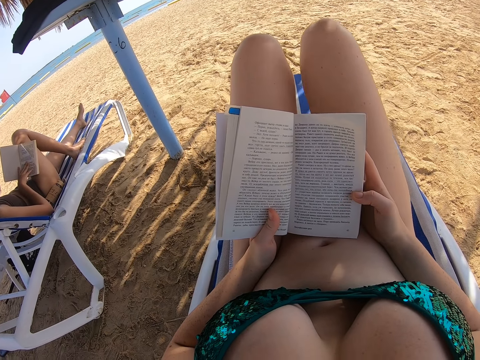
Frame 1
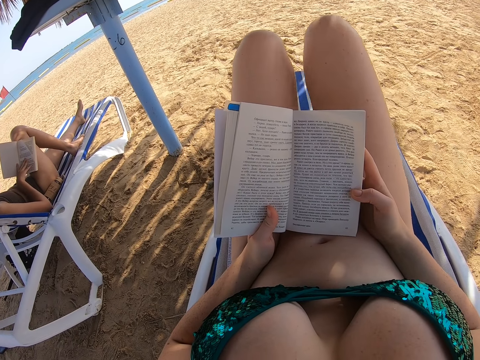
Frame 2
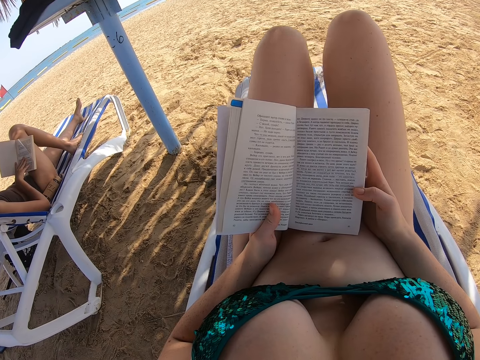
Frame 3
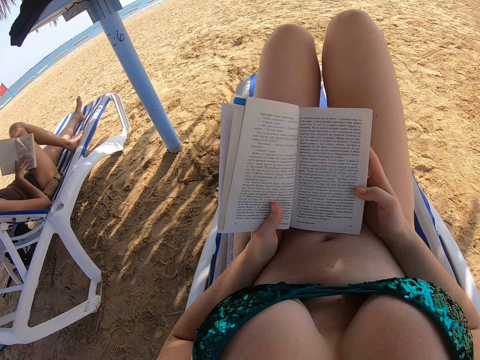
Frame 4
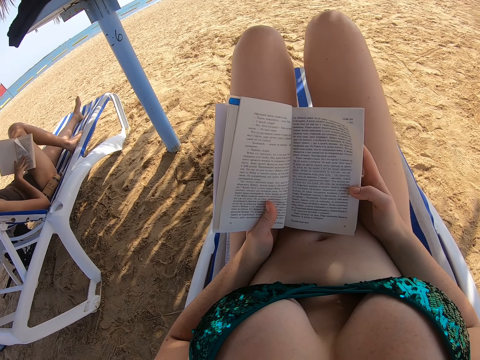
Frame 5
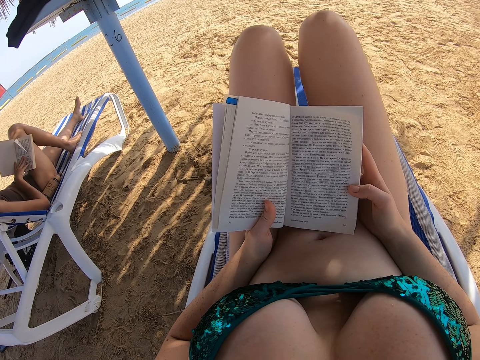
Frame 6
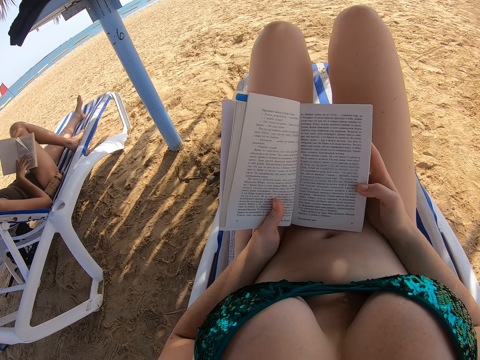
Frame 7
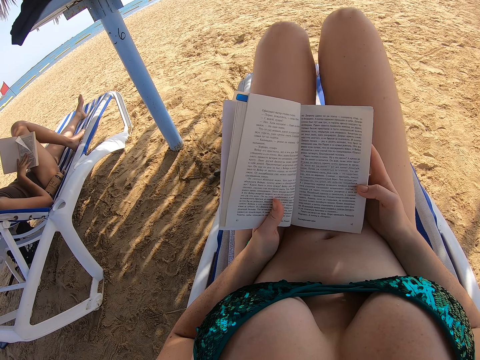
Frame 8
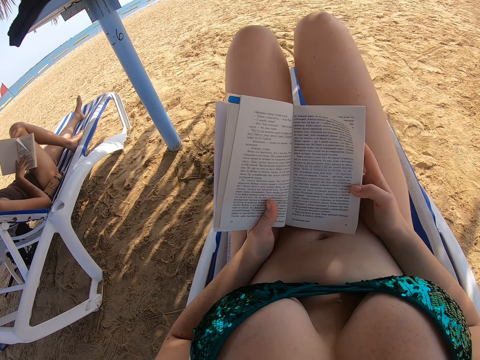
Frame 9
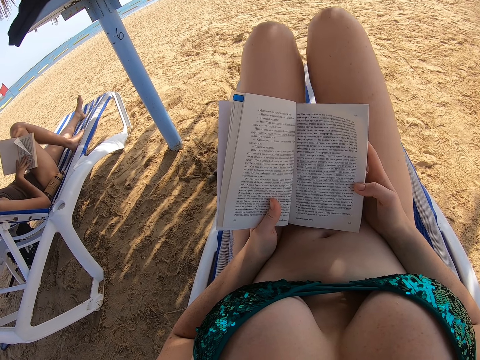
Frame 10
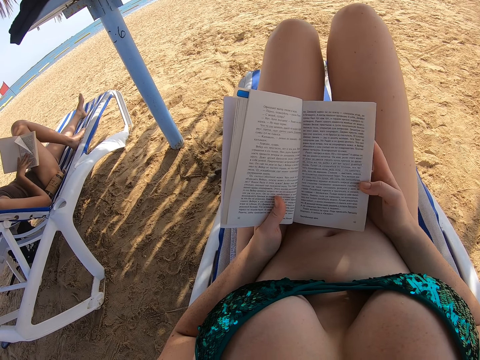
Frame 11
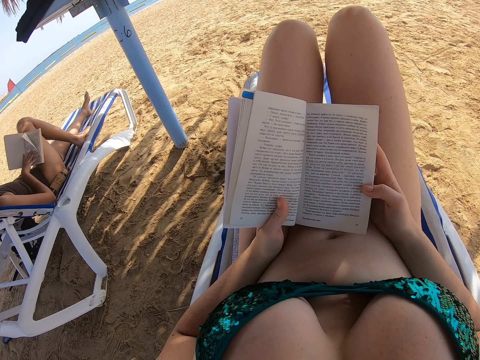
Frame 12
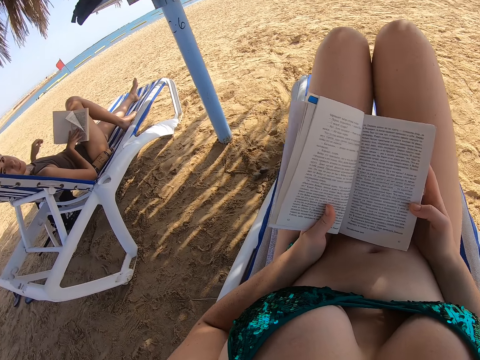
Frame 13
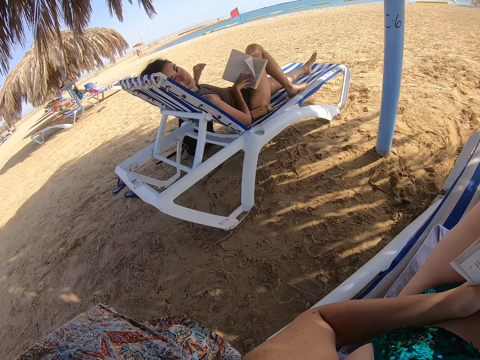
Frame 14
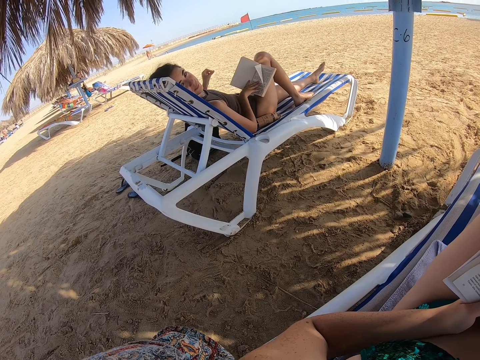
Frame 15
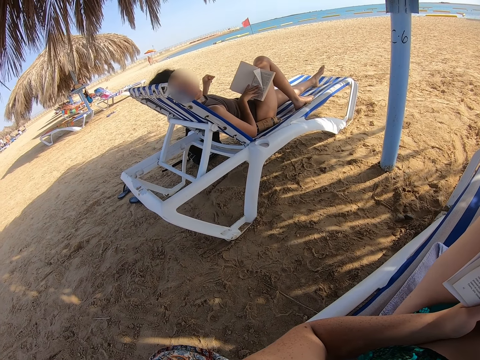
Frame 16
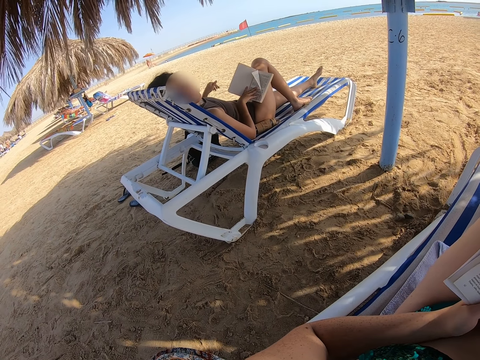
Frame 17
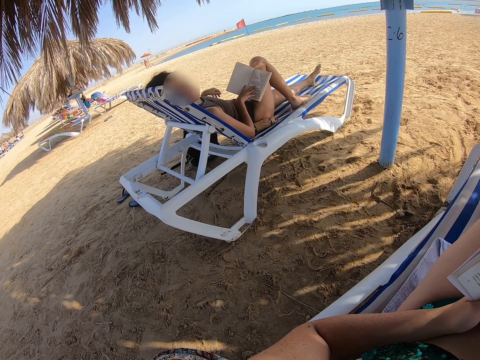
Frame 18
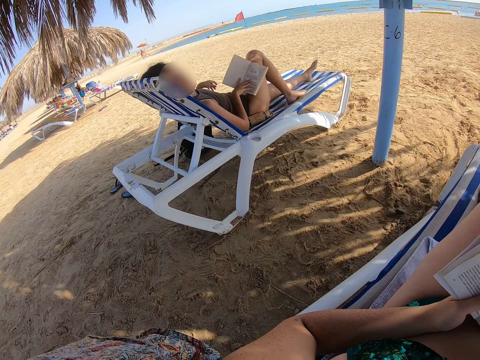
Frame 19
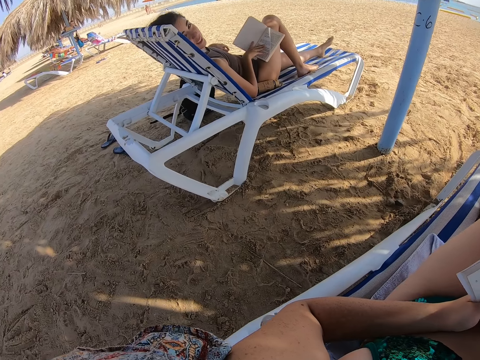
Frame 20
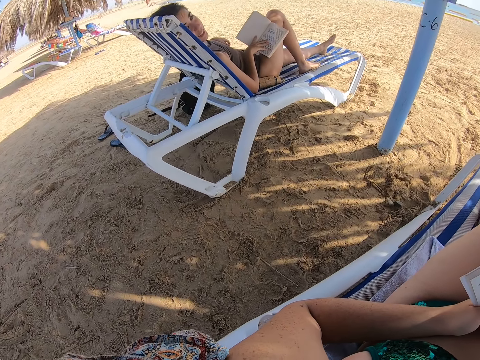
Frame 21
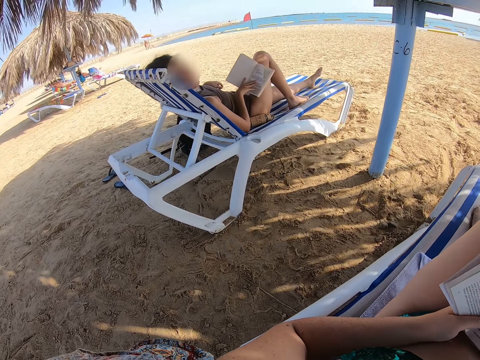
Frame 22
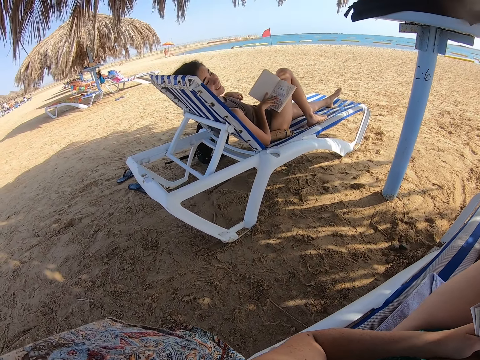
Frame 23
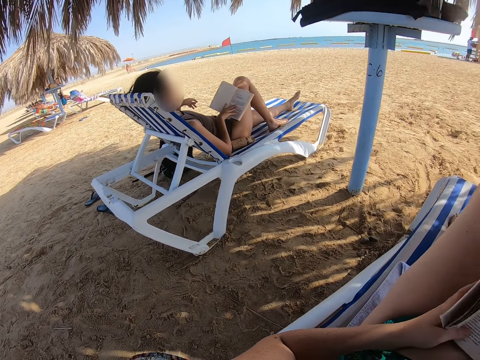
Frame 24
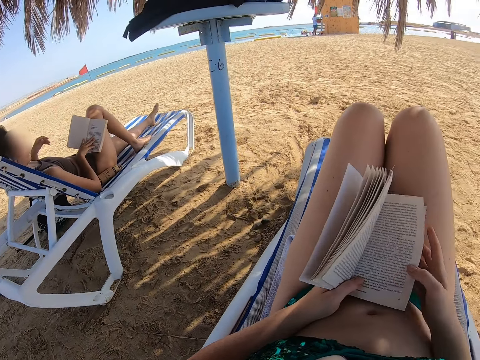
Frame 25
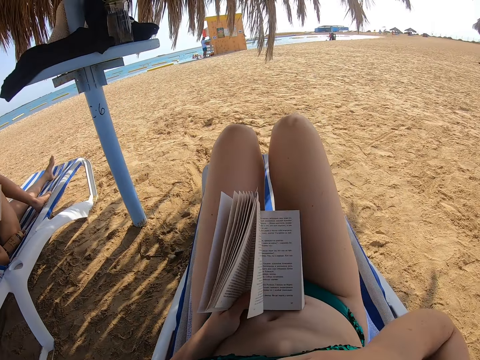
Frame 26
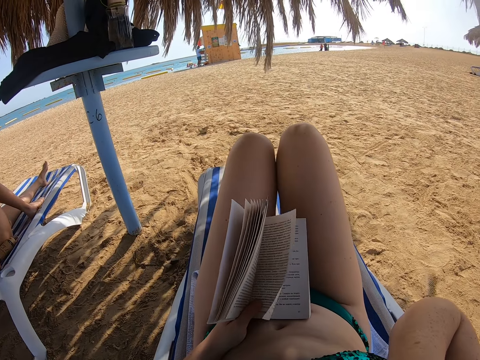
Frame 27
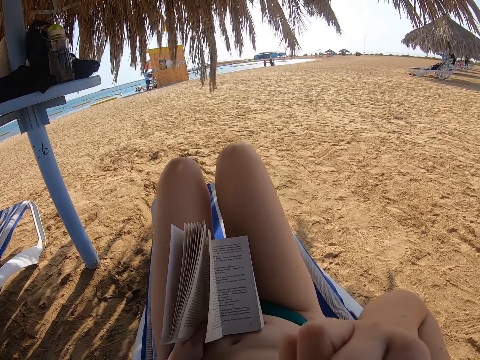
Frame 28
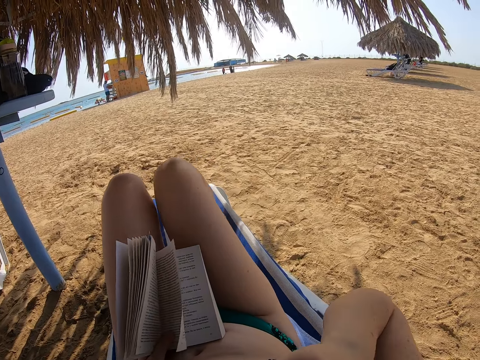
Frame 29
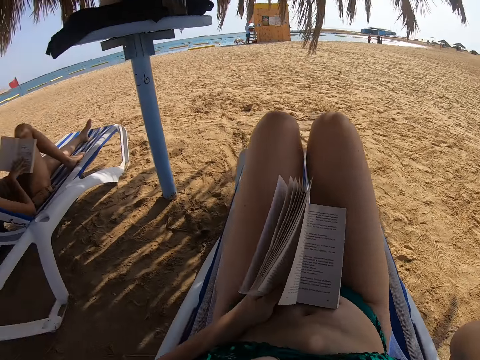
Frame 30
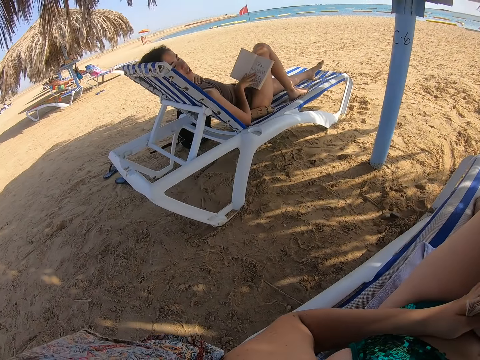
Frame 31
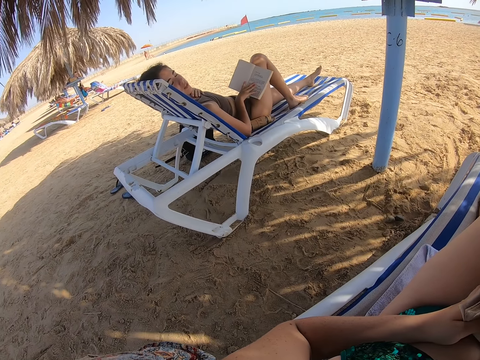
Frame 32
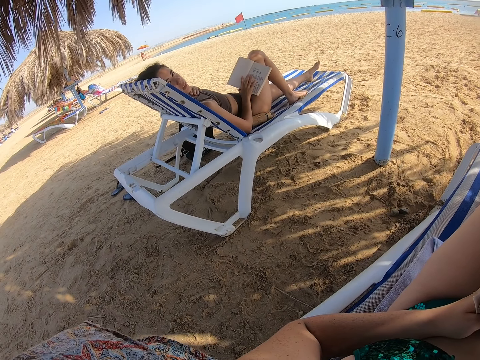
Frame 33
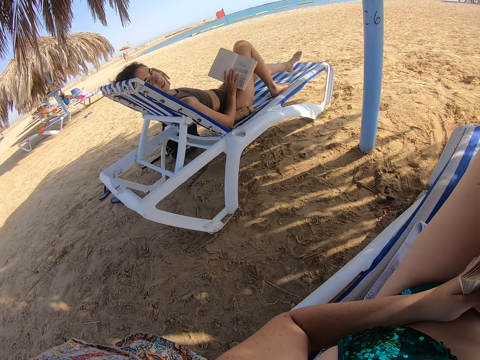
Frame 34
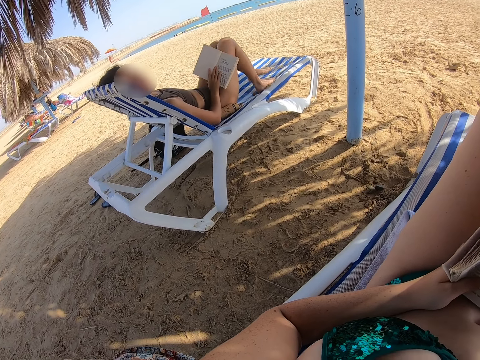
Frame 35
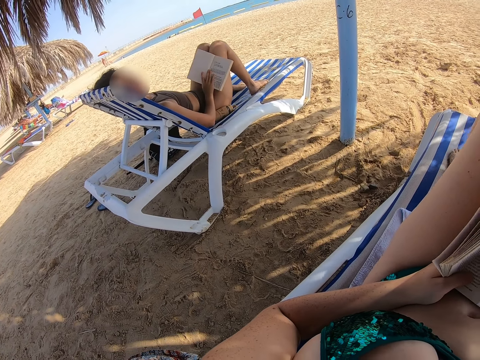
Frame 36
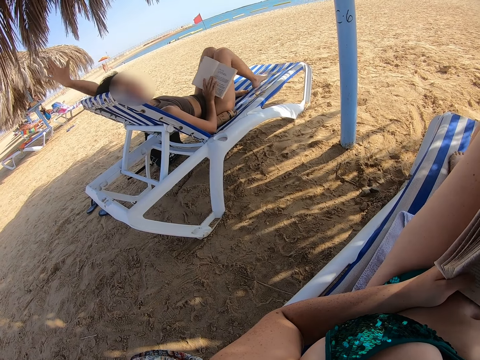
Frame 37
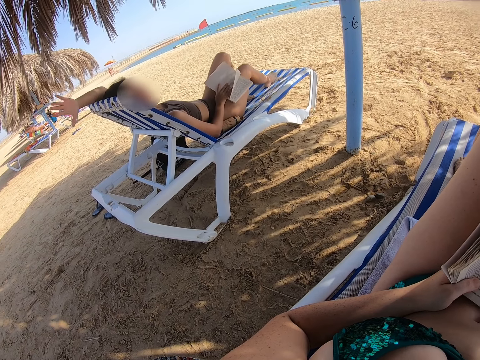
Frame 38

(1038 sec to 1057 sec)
The camera wearer interacts with a lady. They look at the lady. They scratch the face. They raise the right hand towards something. They interact with the lady. They look at the lady.

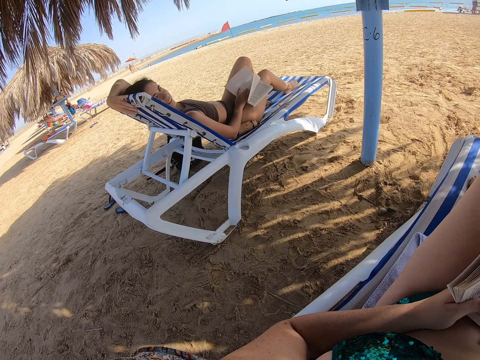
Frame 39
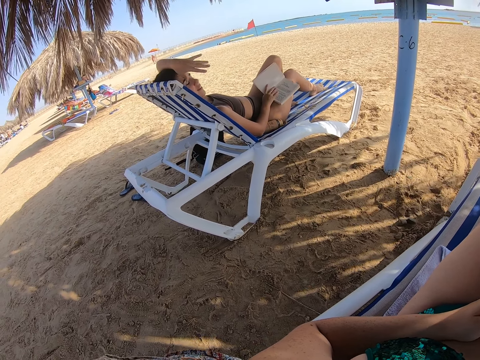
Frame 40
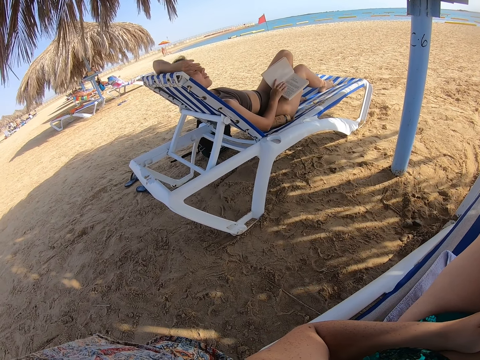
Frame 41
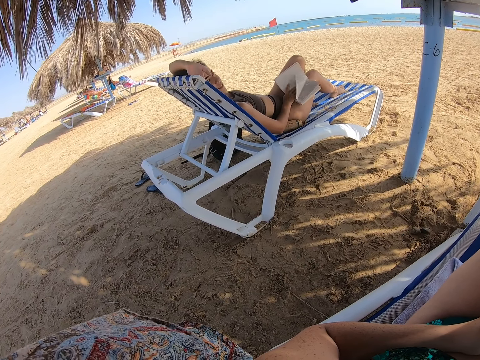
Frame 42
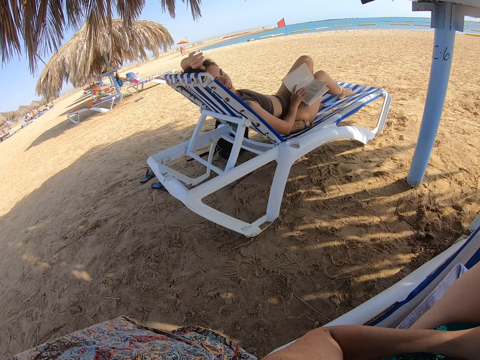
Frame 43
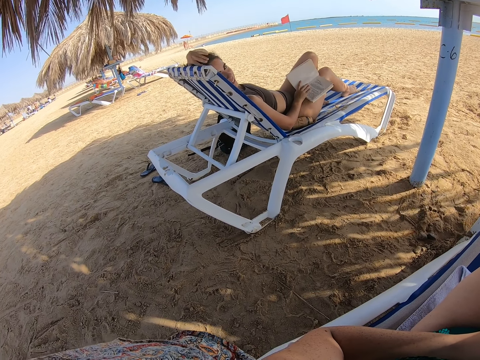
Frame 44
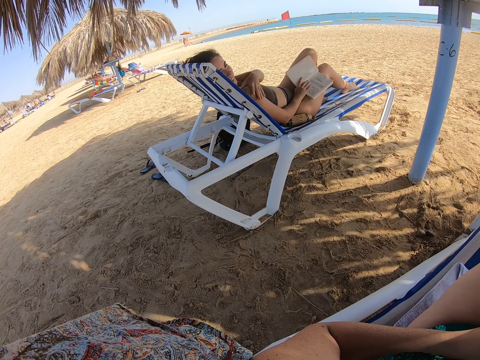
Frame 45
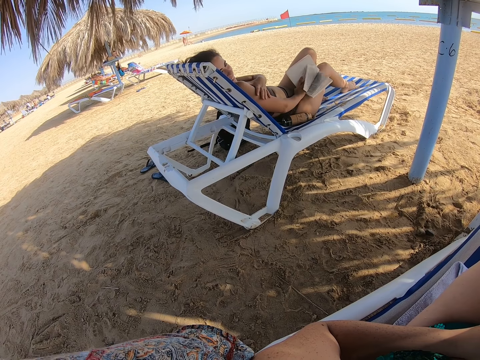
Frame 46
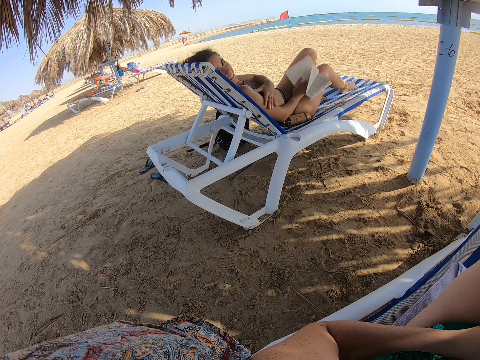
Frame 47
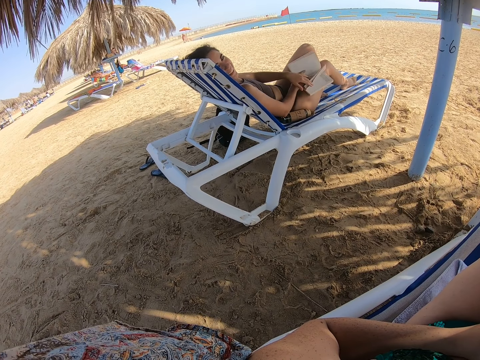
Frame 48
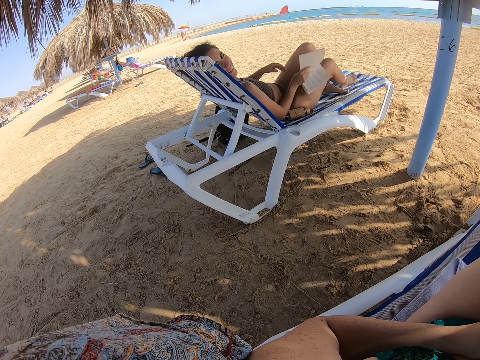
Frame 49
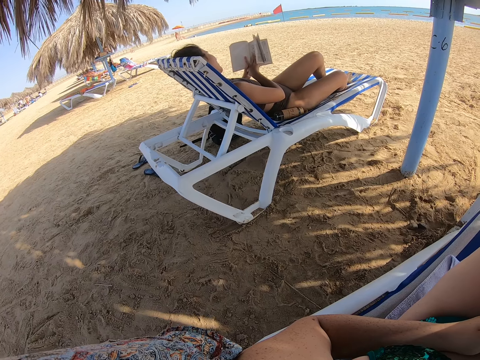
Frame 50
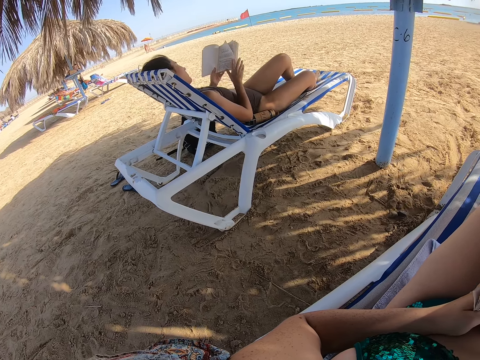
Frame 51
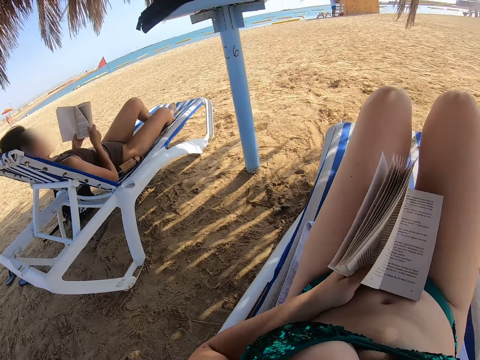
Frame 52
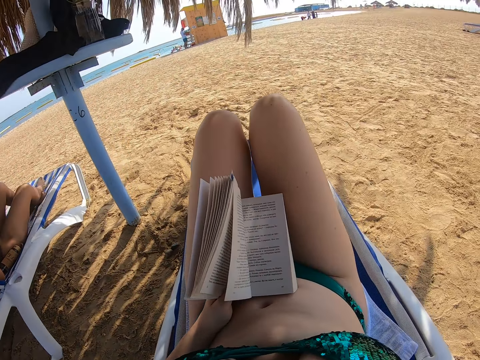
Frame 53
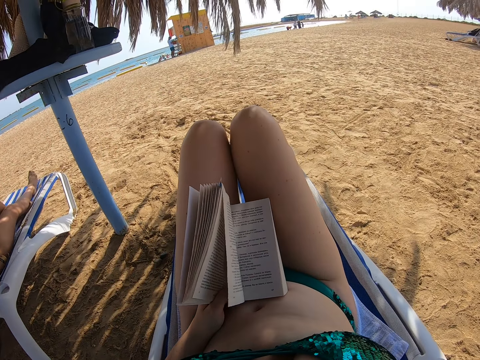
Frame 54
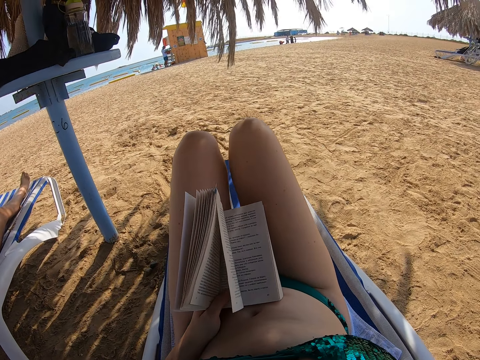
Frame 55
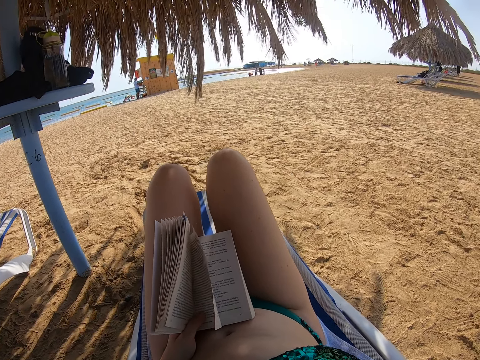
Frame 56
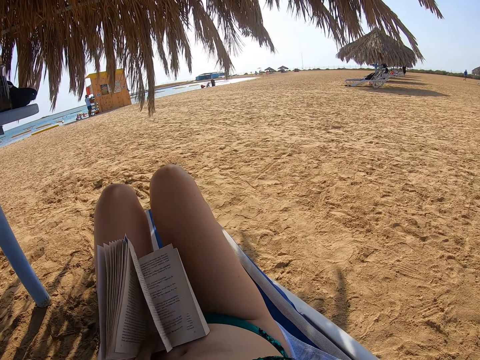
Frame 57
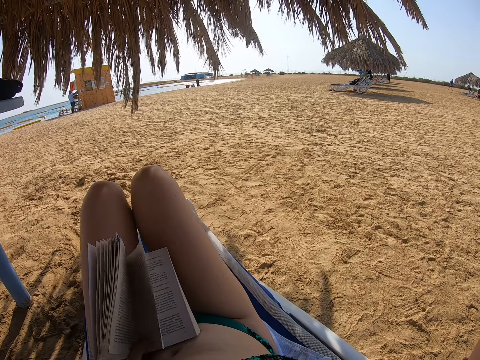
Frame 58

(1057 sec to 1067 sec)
A lady straightens the hair. The lady wipes the hand. The lady holds the book with both hands. The camera wearer fixes the camera.
